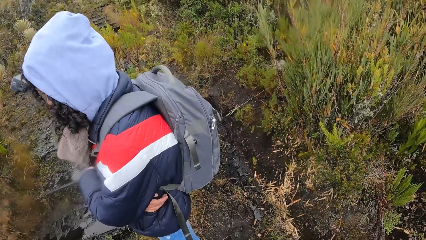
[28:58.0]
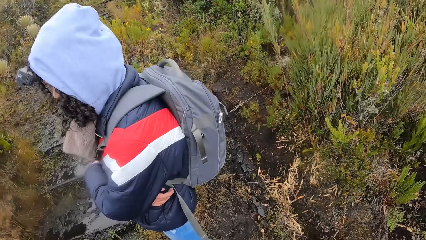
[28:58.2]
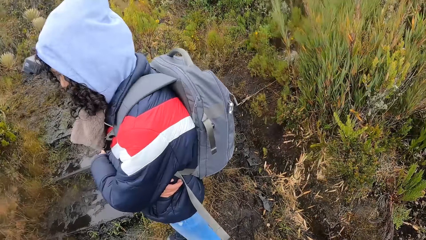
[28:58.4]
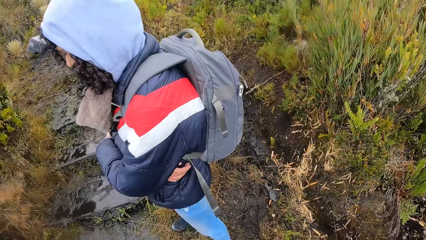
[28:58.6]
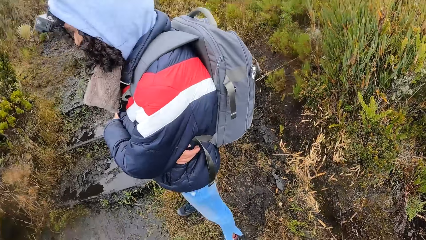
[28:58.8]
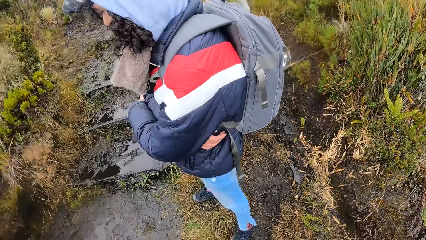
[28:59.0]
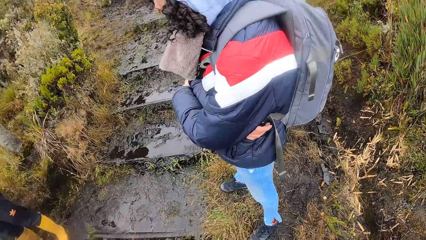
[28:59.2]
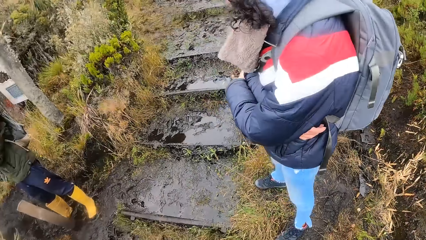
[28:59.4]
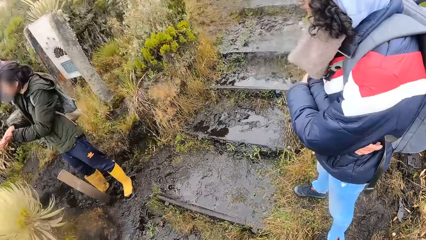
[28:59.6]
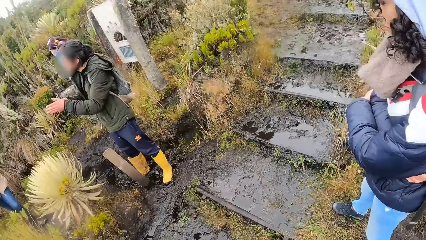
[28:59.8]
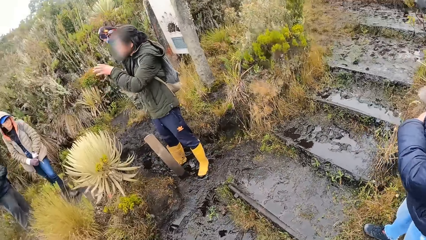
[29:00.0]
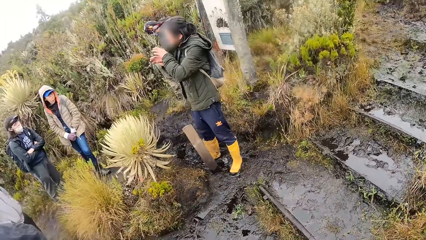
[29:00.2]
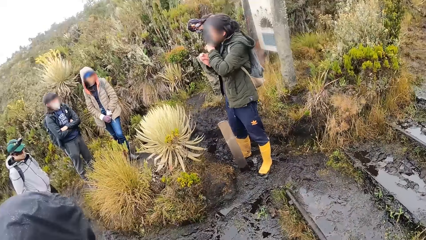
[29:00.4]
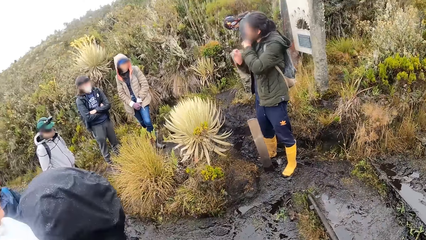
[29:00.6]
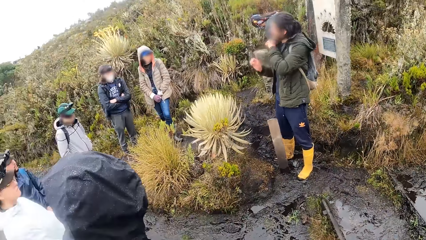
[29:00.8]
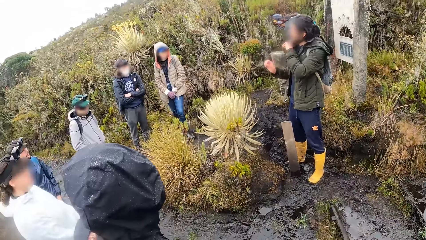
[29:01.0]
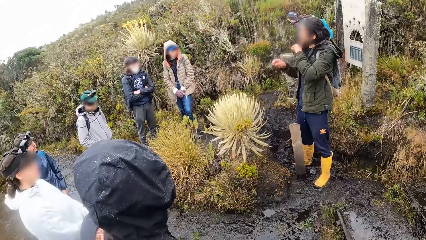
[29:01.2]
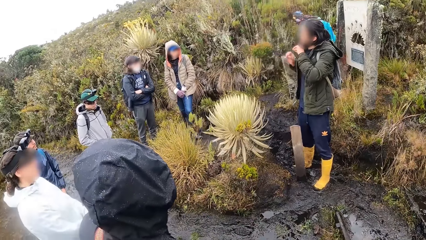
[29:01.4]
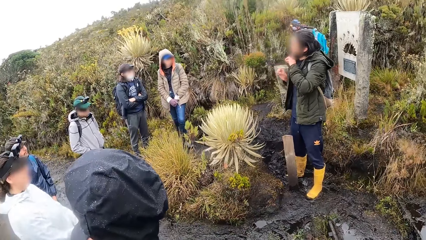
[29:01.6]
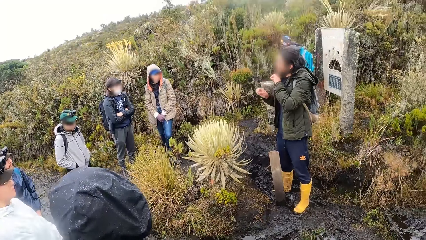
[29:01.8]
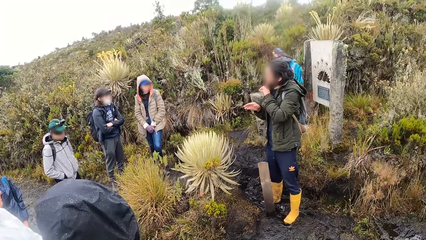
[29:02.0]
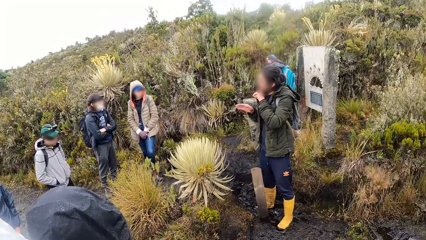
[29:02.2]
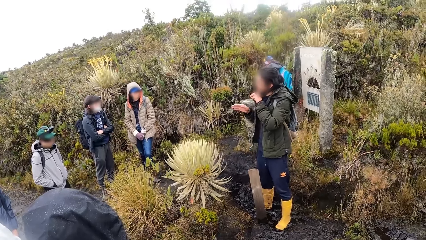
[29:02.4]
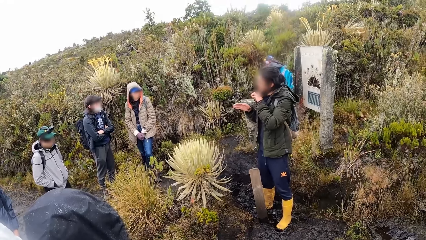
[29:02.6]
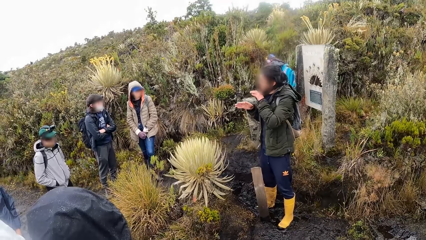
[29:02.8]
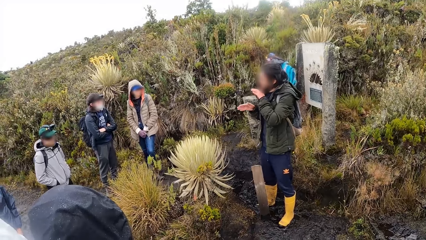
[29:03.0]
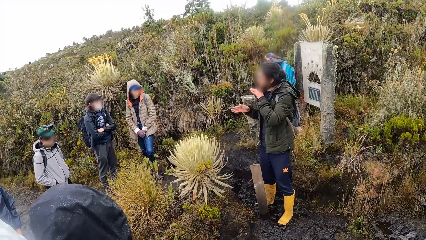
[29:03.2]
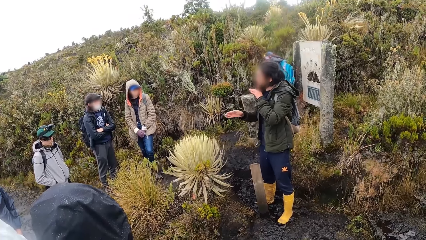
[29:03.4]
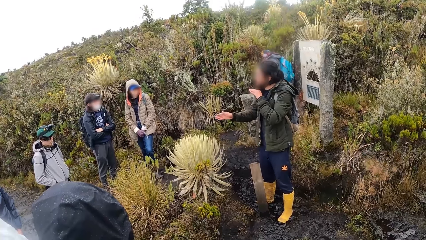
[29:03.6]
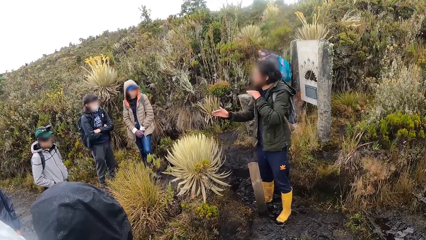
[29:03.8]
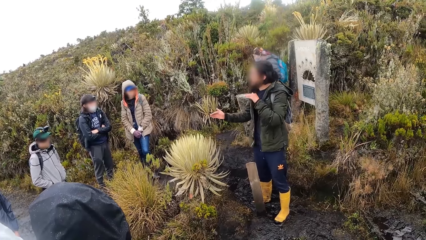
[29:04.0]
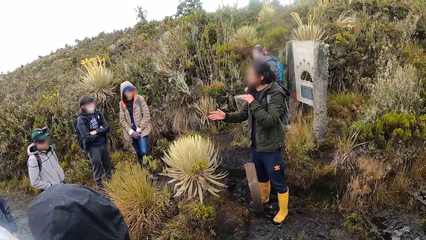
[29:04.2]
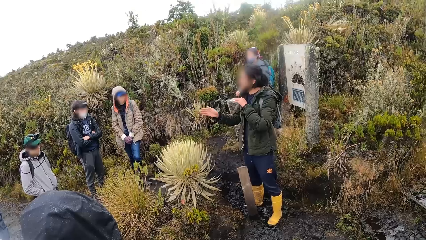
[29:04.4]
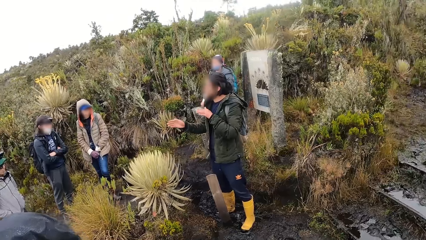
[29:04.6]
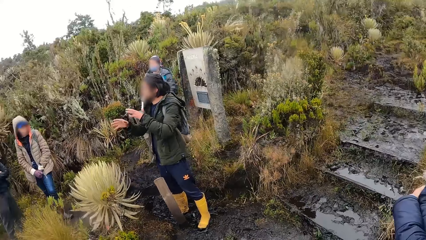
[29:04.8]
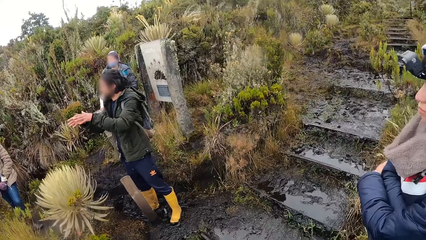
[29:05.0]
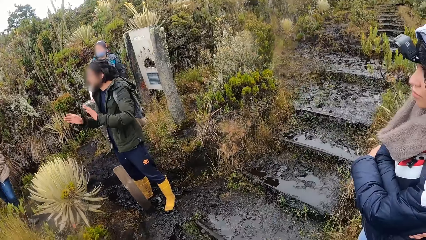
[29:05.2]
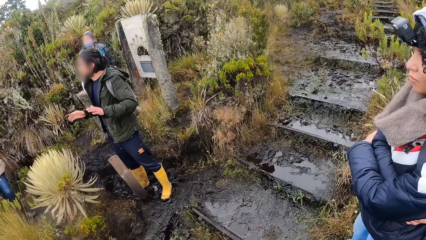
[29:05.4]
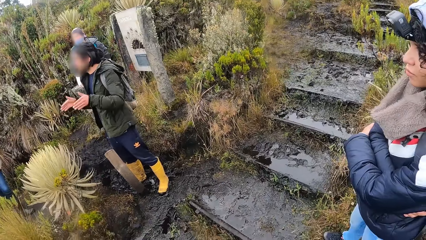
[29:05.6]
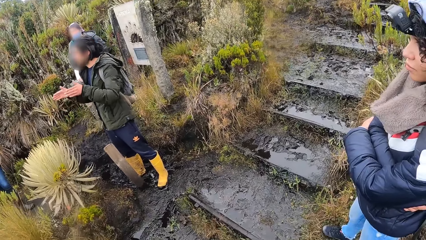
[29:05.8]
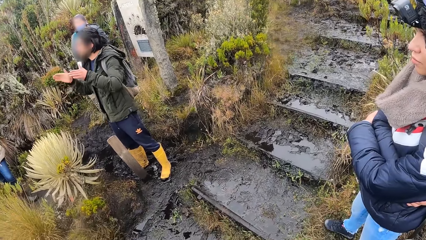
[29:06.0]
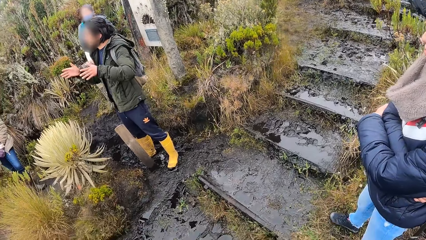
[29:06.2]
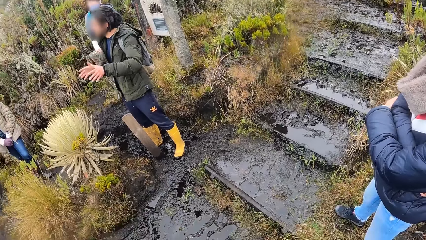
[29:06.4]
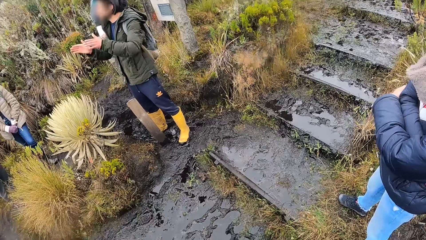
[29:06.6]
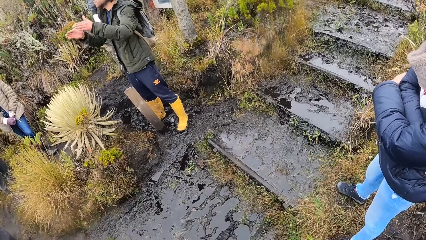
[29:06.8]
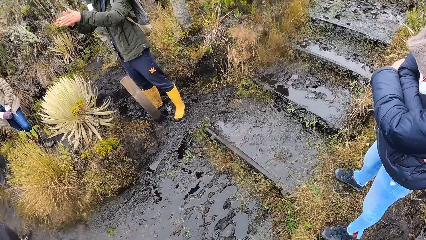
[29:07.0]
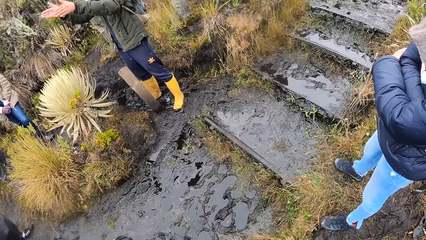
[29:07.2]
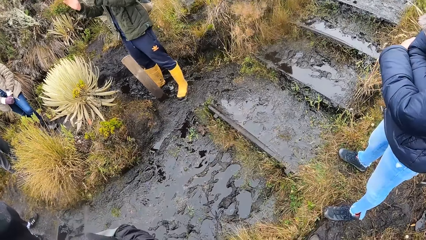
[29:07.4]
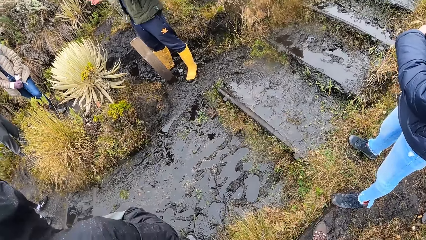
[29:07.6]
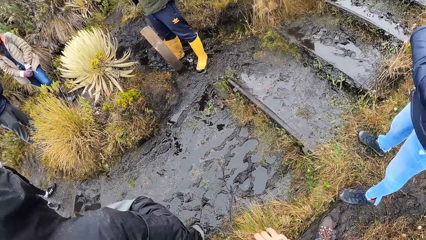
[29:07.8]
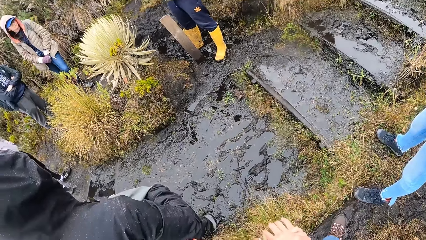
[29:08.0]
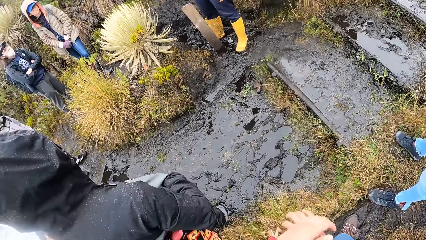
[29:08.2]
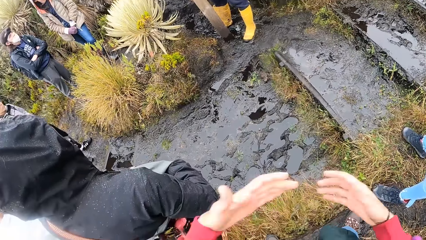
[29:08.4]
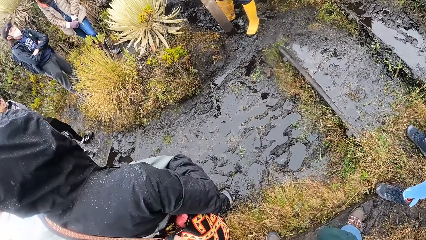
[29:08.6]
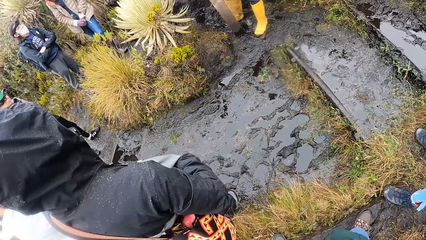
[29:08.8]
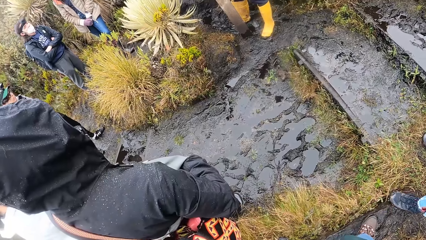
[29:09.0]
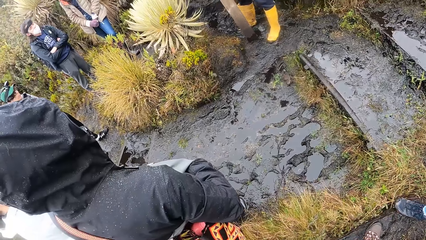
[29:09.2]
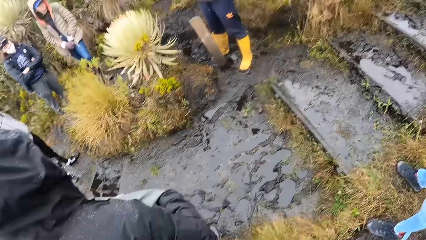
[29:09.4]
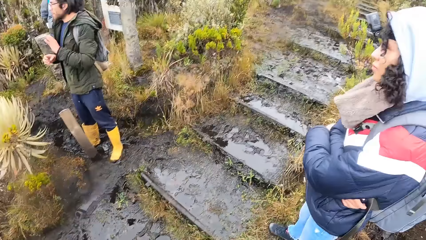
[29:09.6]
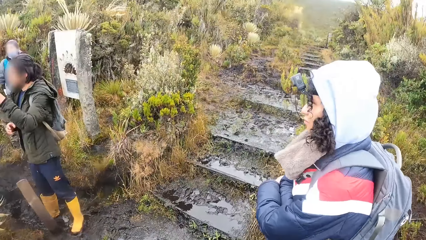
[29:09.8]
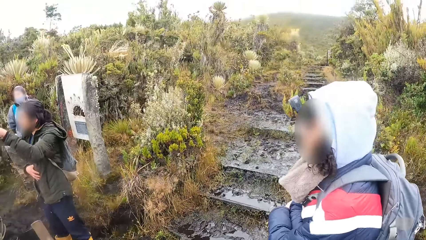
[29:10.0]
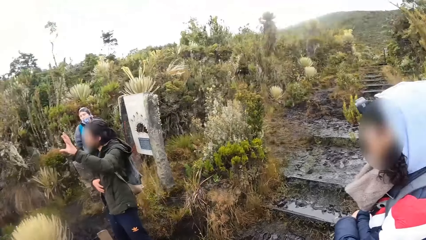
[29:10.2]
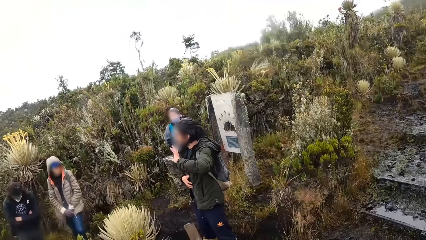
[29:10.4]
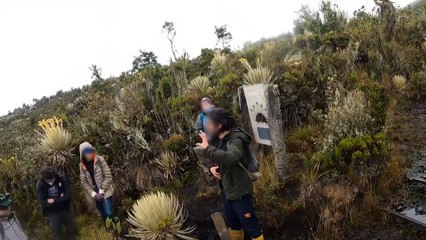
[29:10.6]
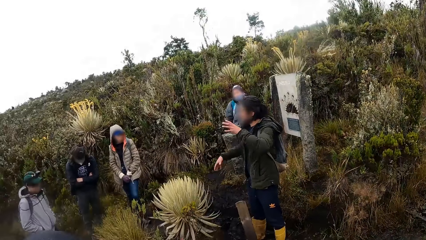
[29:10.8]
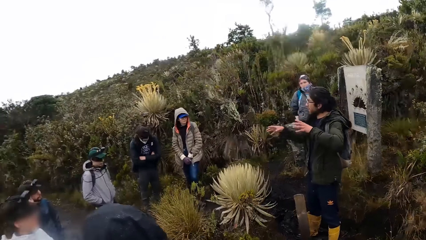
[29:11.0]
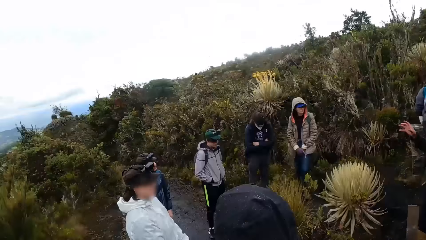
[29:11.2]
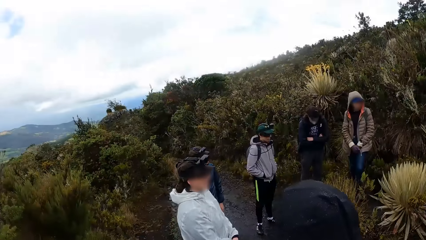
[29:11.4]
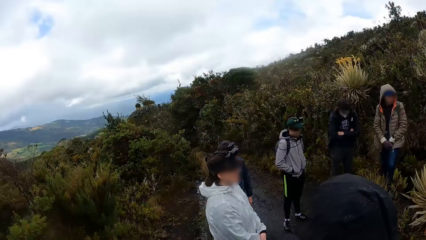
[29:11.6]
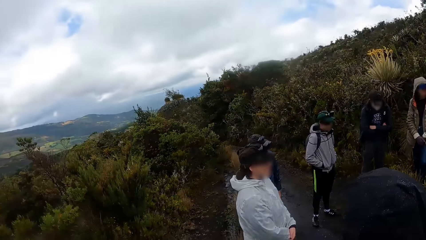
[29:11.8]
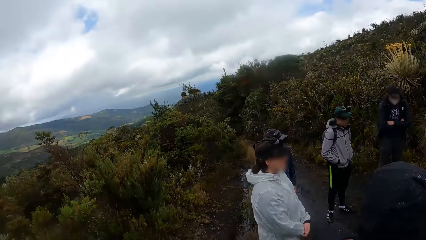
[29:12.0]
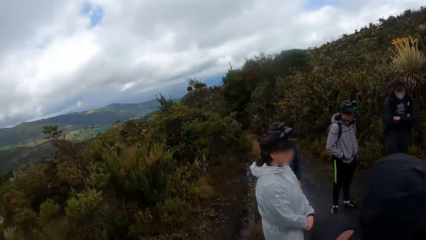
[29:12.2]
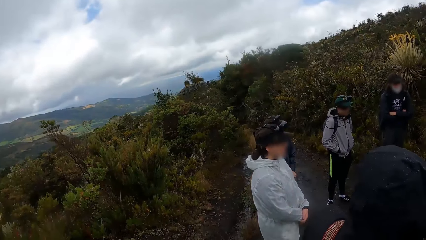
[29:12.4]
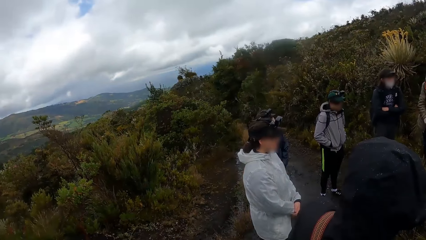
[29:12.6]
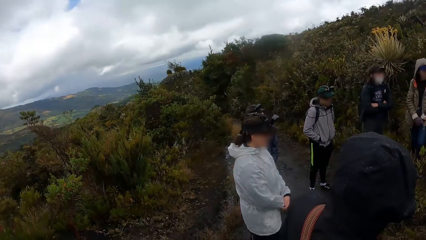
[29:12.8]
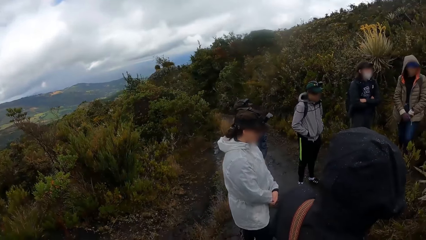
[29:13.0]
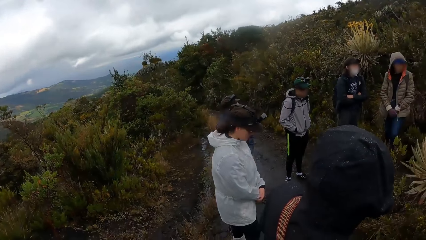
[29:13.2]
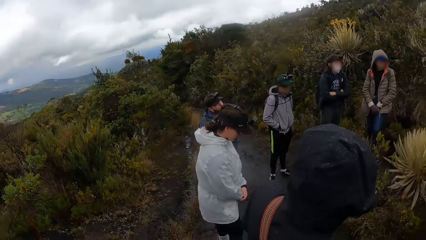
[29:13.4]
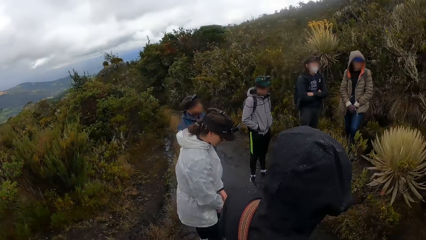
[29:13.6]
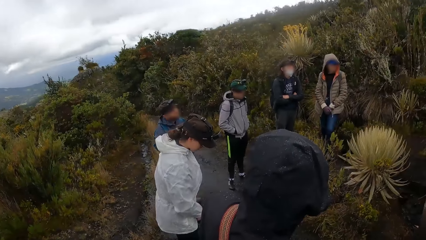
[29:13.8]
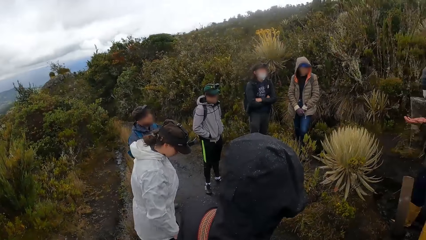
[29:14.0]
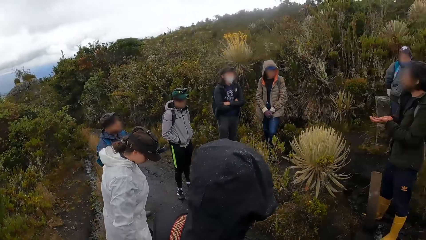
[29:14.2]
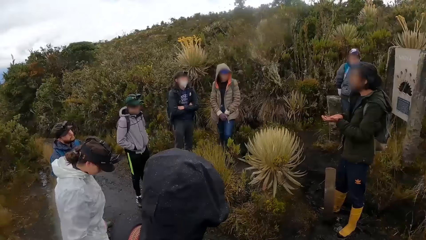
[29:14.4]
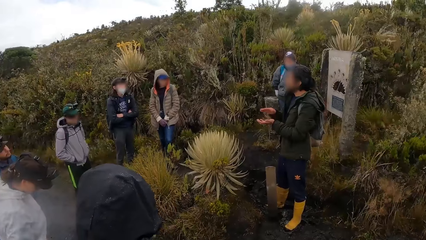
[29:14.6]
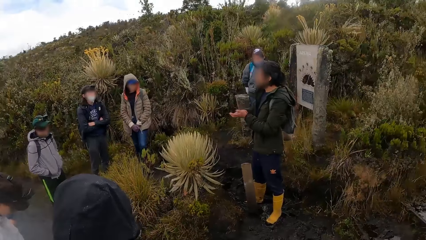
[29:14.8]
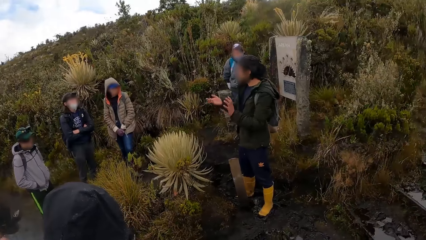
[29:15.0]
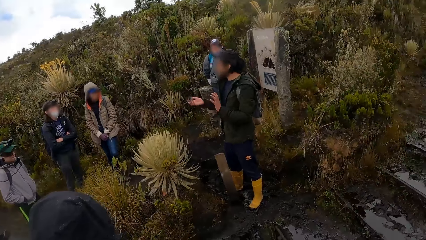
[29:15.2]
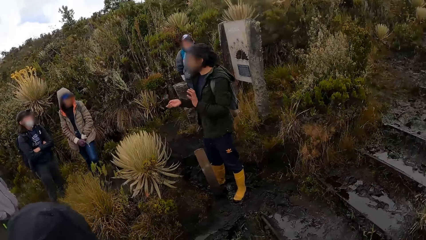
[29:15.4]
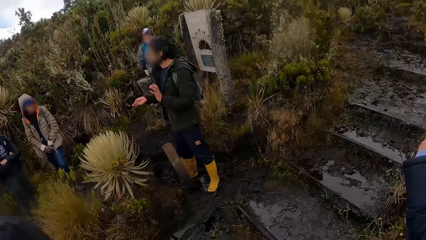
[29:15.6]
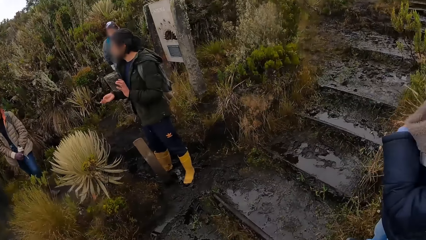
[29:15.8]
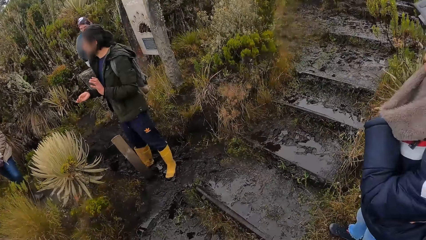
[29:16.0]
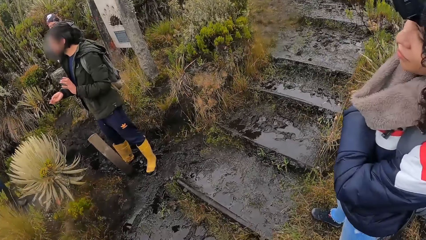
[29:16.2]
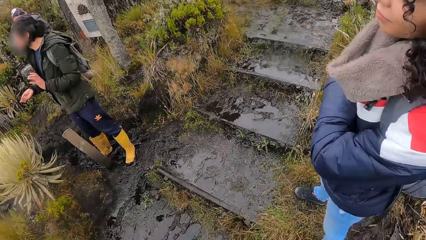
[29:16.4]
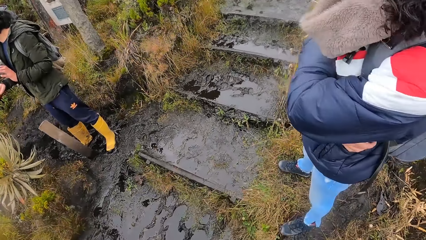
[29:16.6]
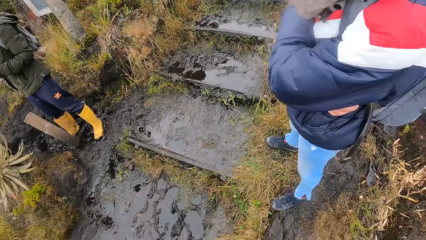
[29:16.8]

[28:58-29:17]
A man uses gestures. A woman moves around. The camera wearer moves hands and looks around. The woman looks around. The man uses gestures. The woman stands behind a rock.
